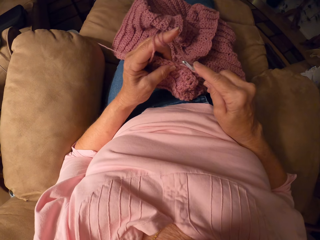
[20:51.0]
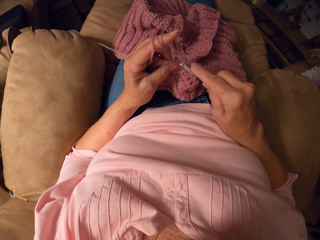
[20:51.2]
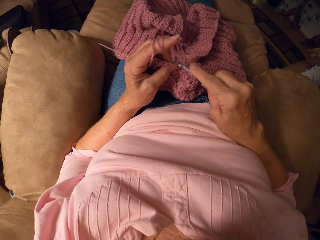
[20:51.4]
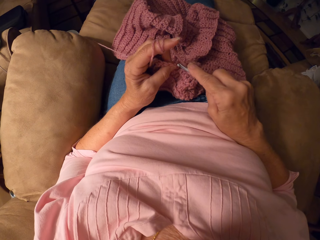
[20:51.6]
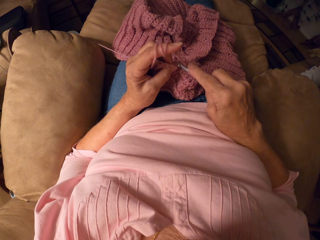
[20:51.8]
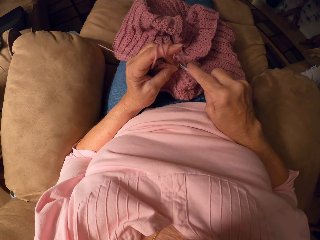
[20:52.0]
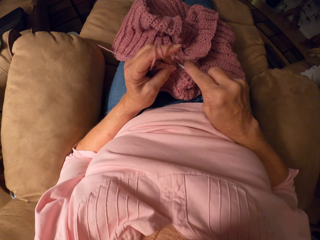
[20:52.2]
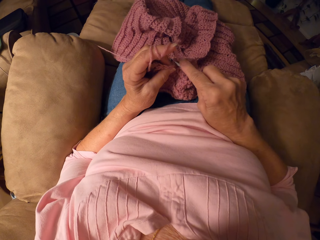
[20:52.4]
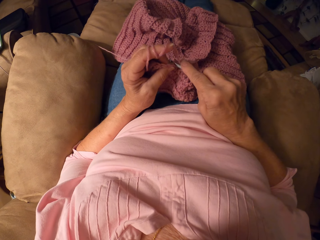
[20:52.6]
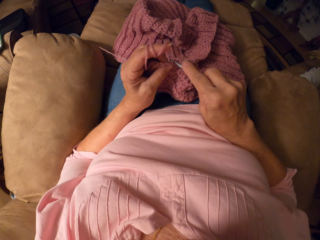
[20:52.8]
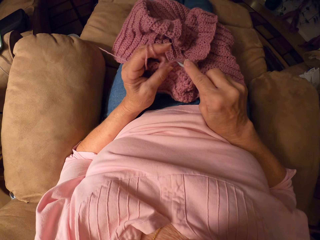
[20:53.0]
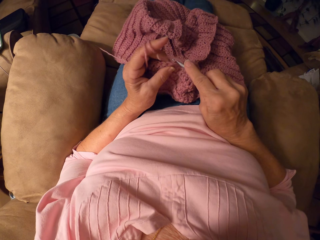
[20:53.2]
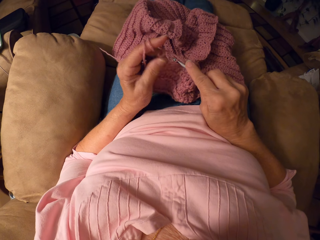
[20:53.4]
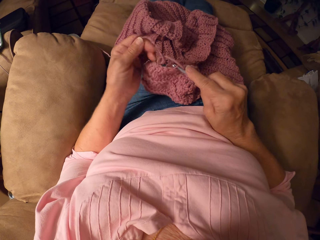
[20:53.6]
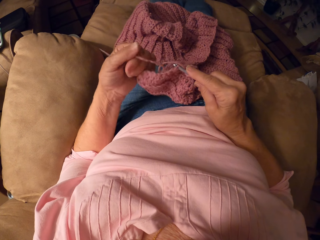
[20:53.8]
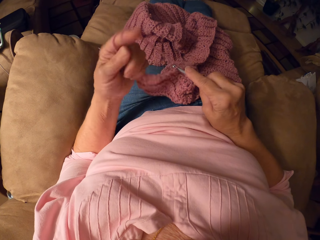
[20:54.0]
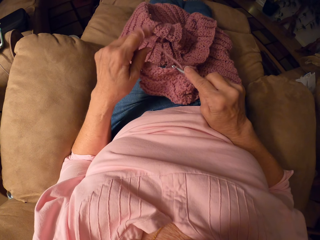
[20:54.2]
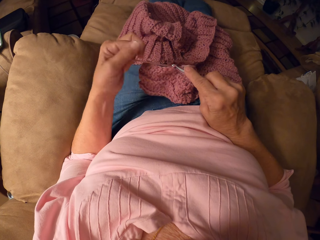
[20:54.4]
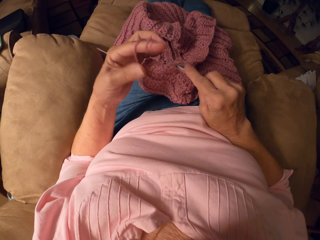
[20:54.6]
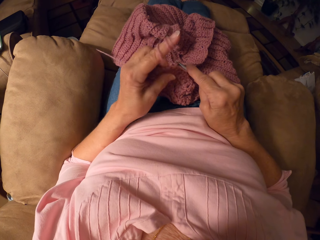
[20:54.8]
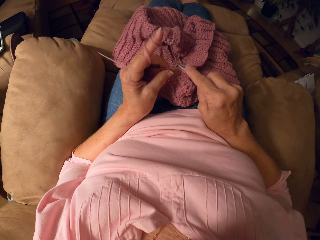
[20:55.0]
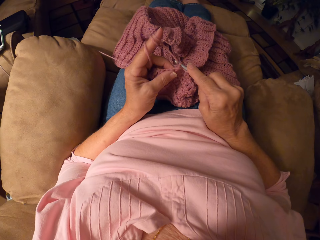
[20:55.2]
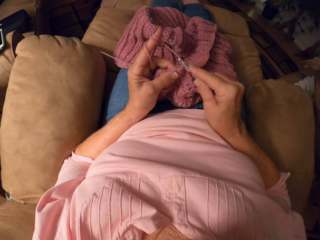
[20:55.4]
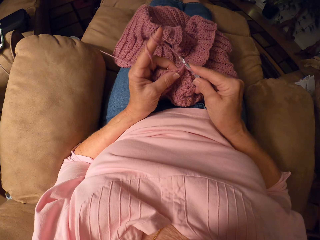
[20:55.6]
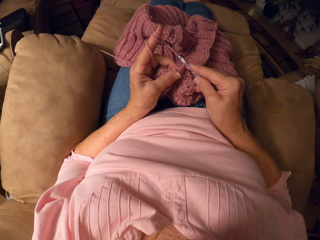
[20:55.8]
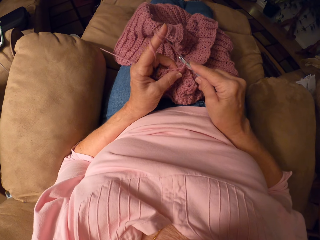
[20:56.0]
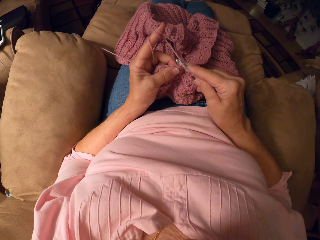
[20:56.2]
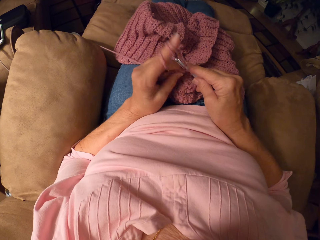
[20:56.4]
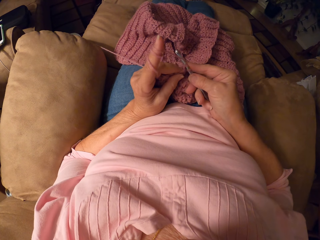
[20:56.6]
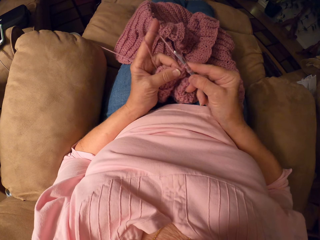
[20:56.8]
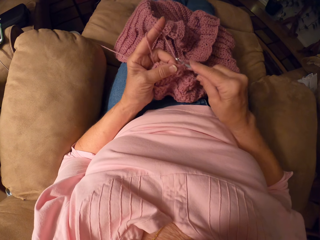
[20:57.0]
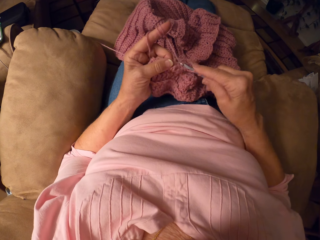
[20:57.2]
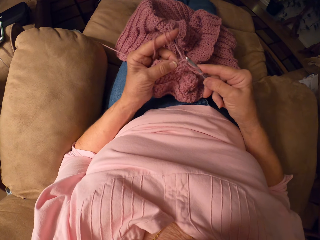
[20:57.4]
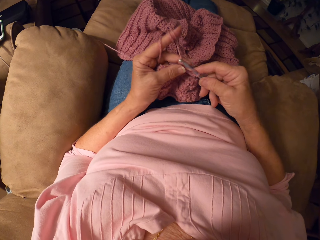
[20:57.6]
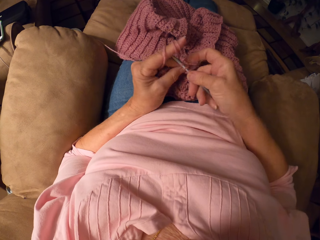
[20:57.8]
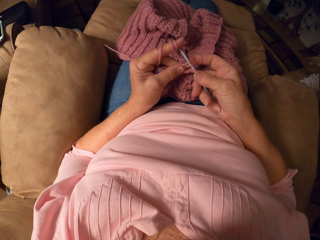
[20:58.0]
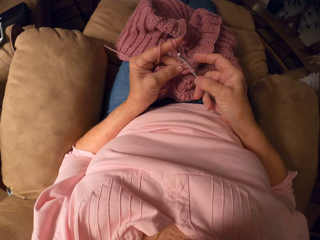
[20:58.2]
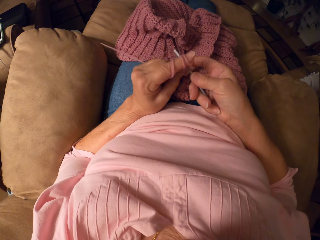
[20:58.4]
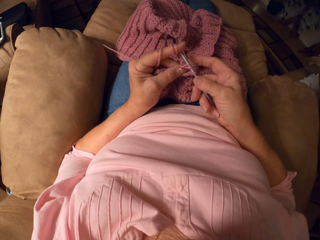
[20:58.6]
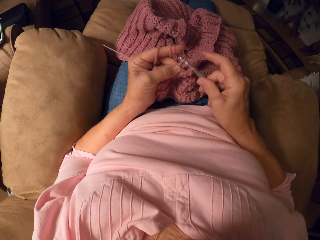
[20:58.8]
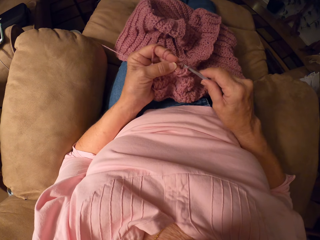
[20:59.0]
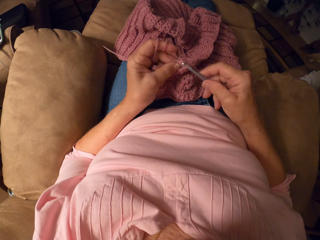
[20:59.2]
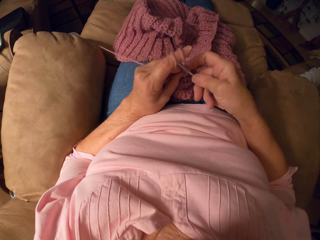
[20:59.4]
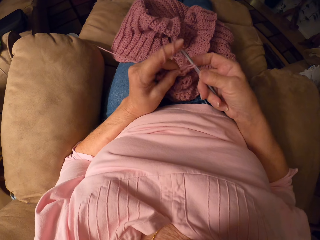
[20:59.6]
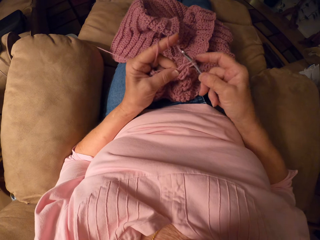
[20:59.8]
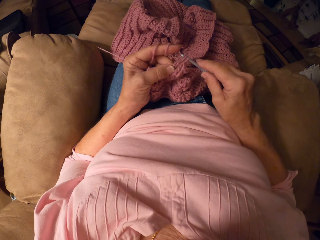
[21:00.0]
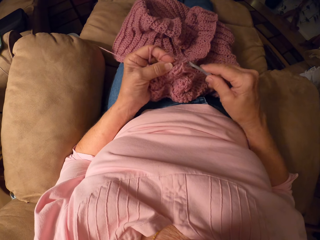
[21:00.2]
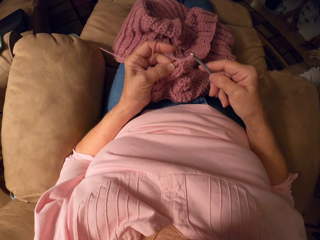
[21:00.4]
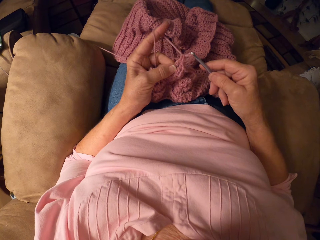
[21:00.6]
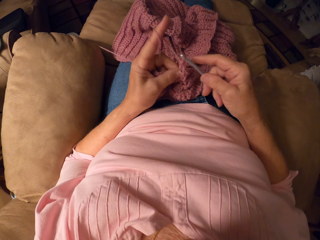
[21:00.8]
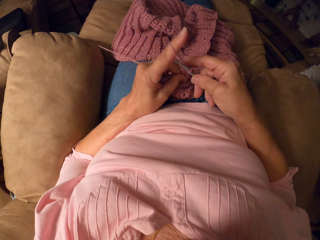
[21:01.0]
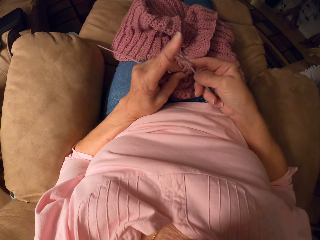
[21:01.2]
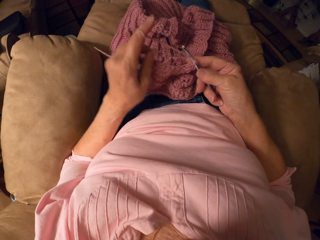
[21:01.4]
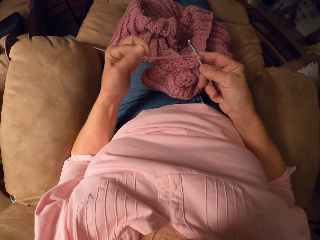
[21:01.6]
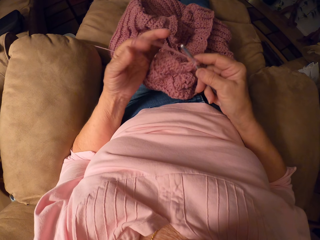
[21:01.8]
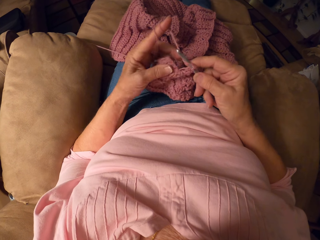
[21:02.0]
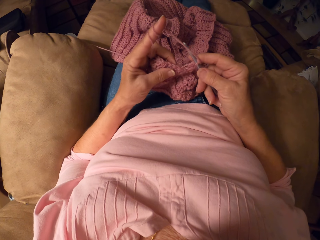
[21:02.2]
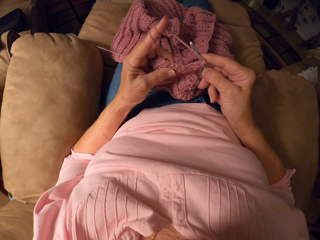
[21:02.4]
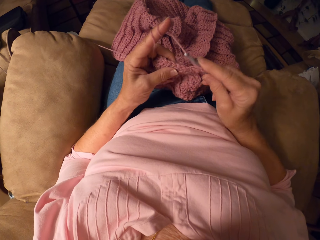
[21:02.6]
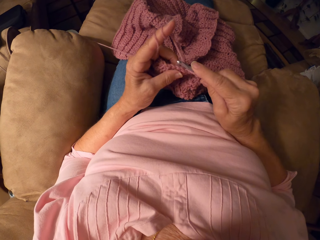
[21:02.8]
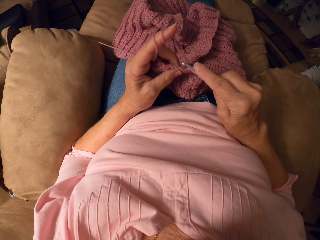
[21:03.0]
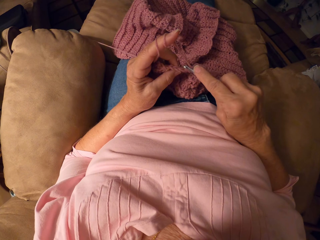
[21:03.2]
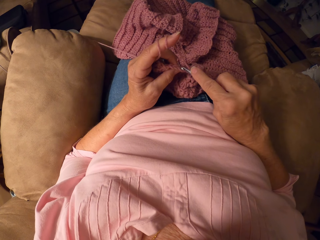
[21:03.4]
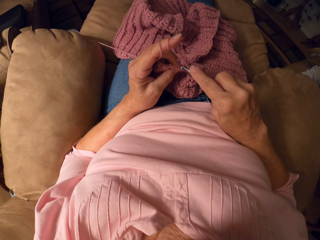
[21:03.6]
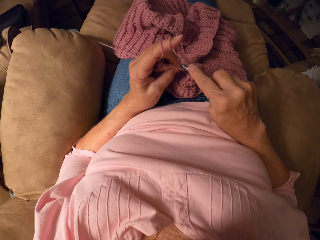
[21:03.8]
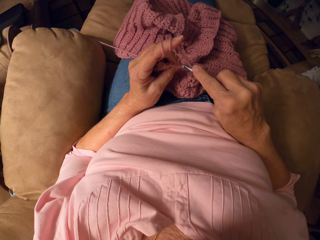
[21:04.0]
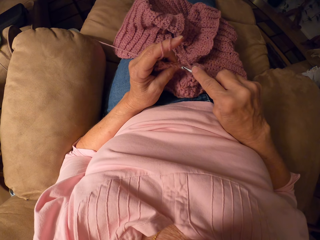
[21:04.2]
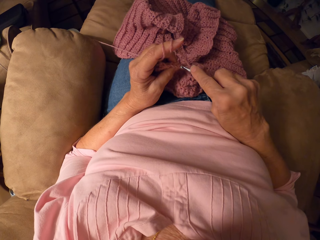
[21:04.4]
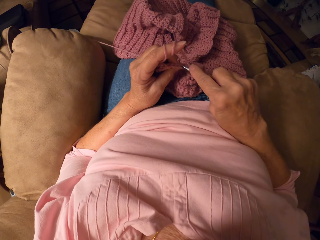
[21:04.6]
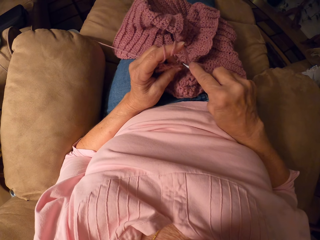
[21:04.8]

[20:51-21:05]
The camera wearer rolls the yarn on her left hand. She crochets the yarn with the crochet hook. She rolls the yarn on her left hand.

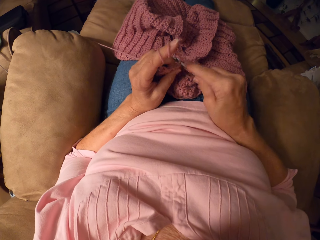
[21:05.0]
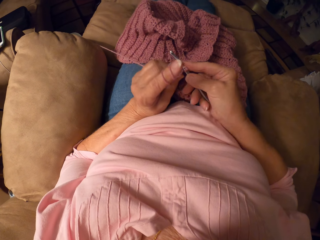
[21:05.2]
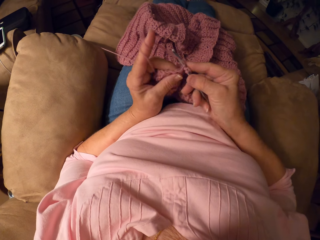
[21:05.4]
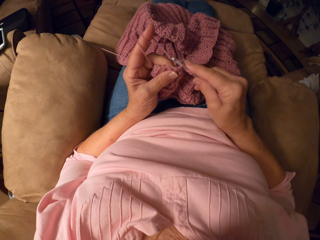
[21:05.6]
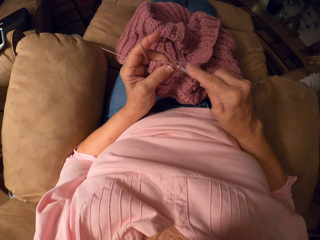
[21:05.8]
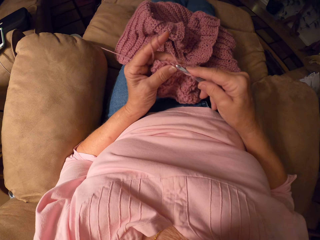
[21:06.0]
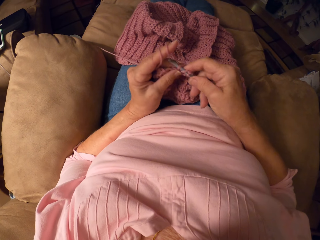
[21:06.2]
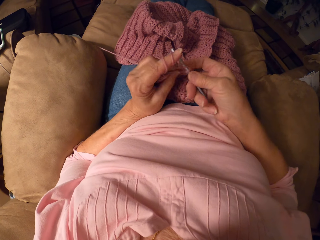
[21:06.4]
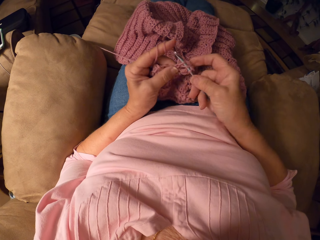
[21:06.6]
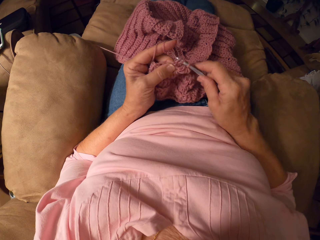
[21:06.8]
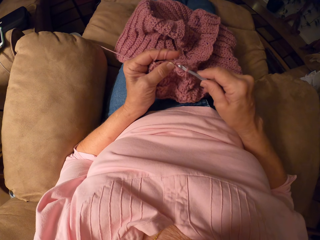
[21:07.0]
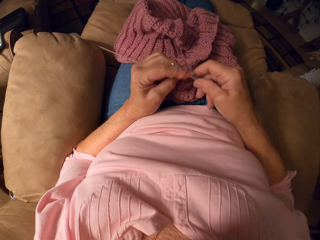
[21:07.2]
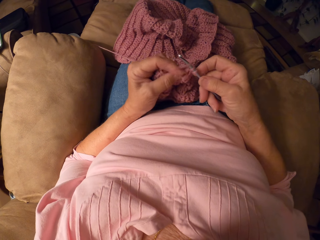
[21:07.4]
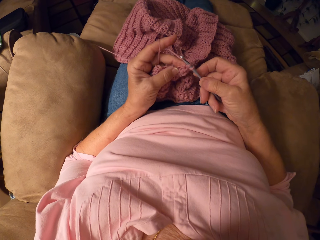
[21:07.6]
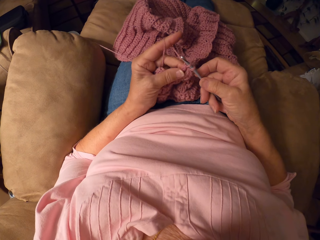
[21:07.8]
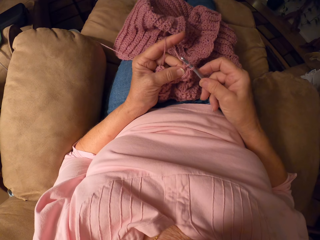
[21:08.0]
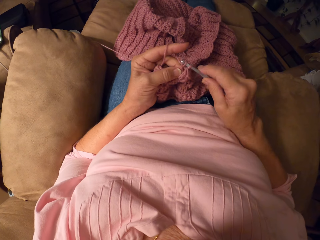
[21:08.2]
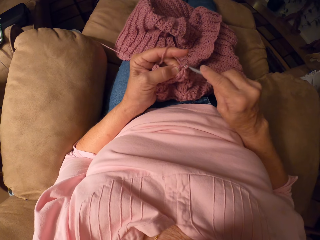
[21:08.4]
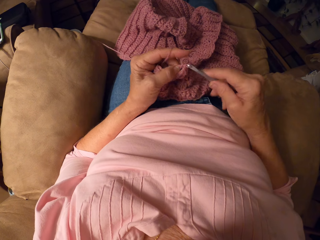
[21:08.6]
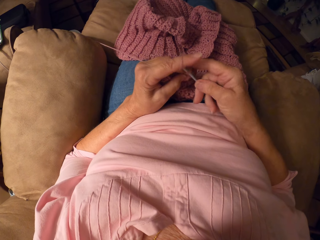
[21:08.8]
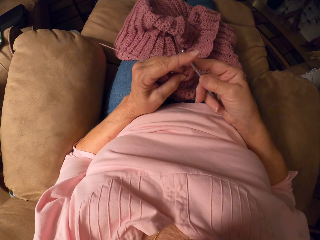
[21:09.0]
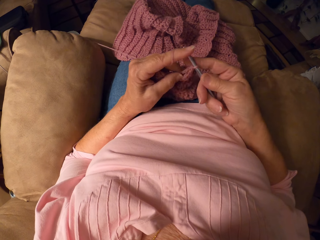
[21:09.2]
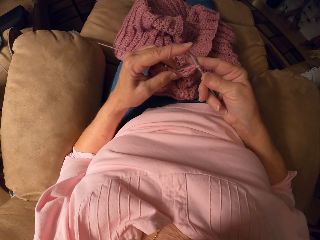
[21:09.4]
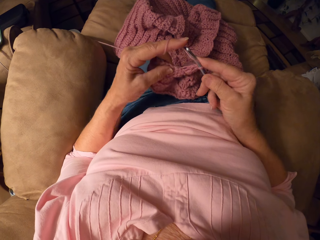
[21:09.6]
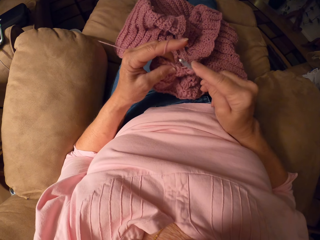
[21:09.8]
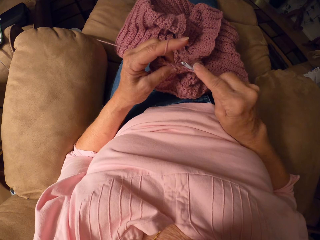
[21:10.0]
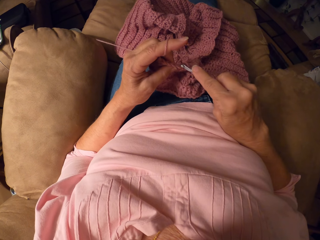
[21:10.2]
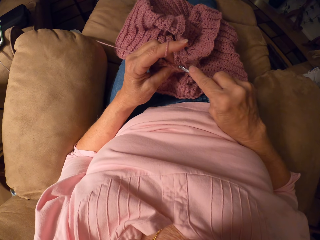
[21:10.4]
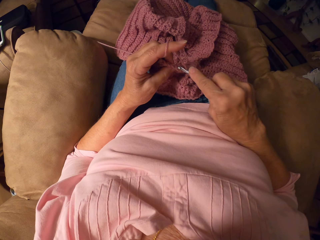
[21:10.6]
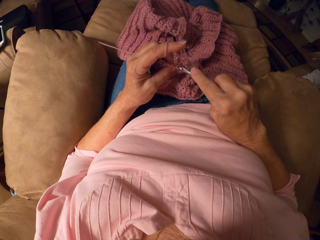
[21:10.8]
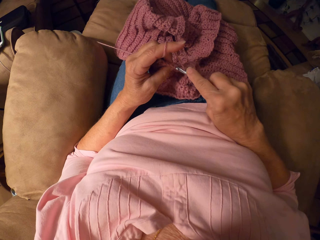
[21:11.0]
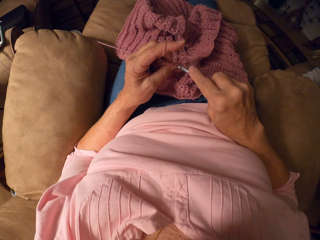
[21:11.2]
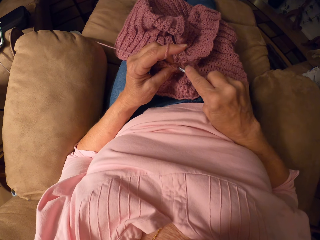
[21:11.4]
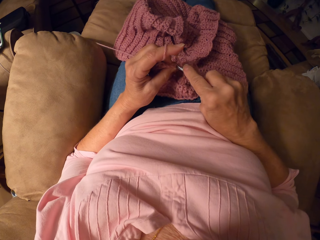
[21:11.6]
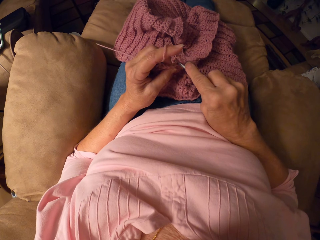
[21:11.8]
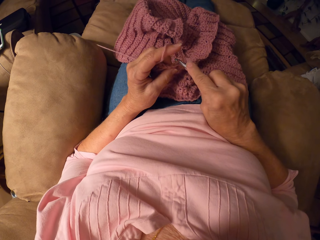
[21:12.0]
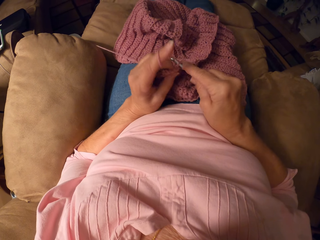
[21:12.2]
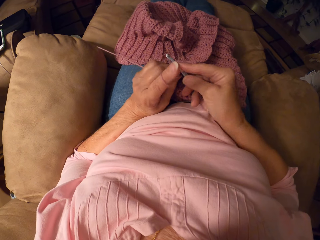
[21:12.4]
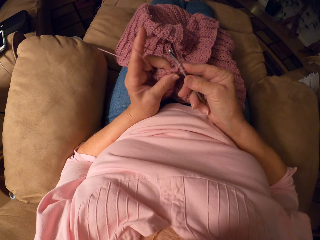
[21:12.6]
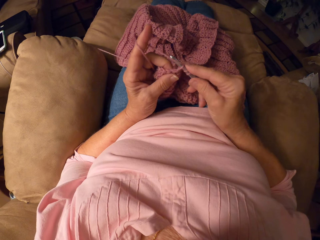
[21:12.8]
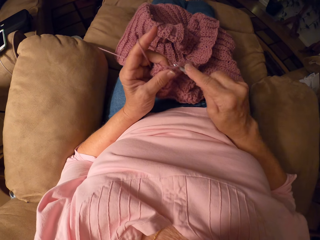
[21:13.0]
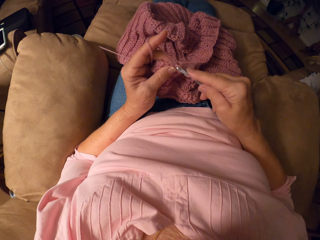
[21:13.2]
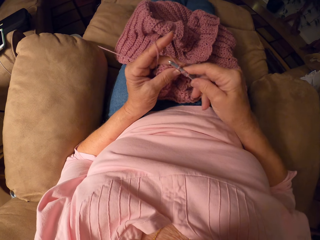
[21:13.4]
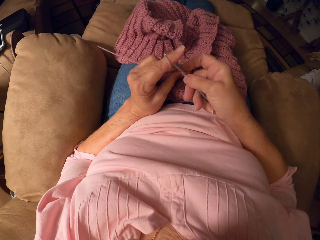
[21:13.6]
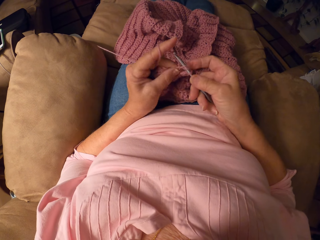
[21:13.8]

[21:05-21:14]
The camera wearer crochets the yarn with the crochet hook.
